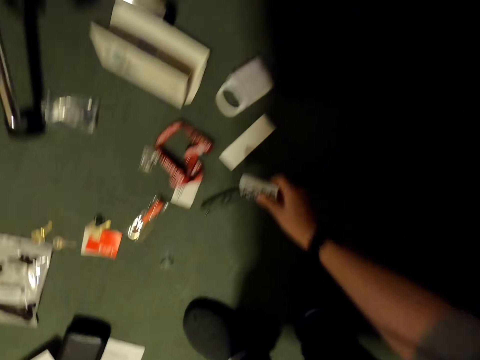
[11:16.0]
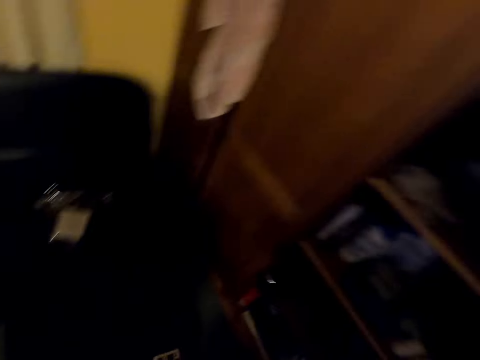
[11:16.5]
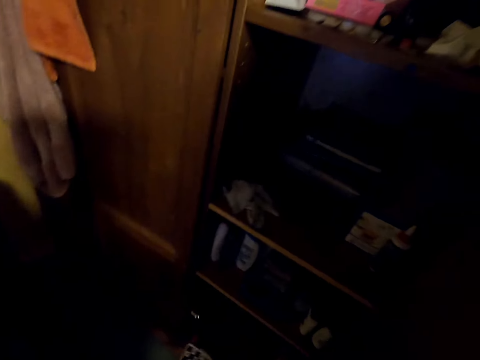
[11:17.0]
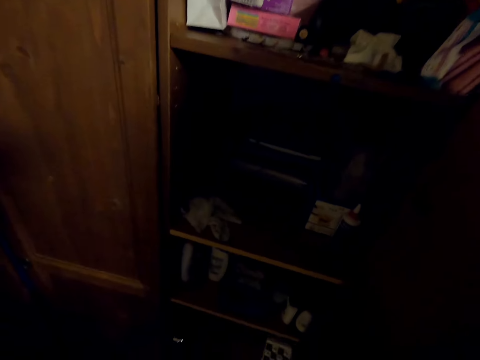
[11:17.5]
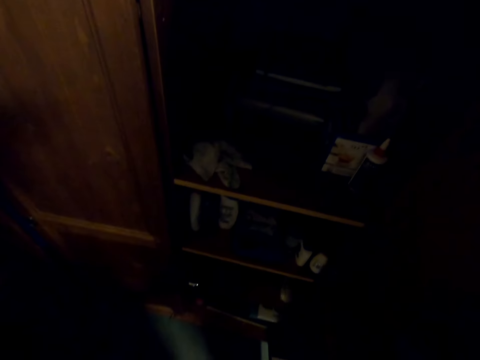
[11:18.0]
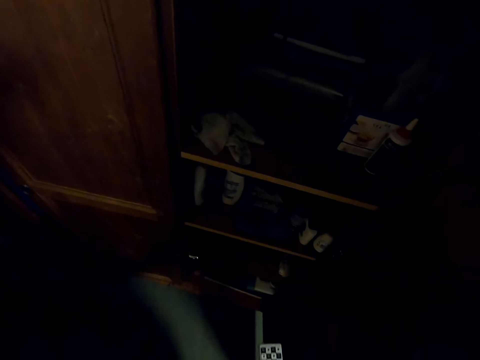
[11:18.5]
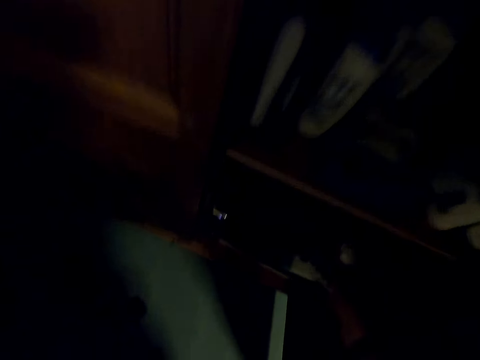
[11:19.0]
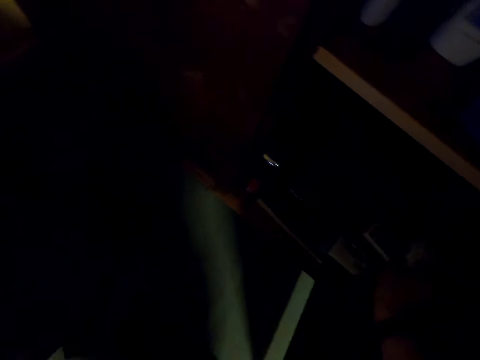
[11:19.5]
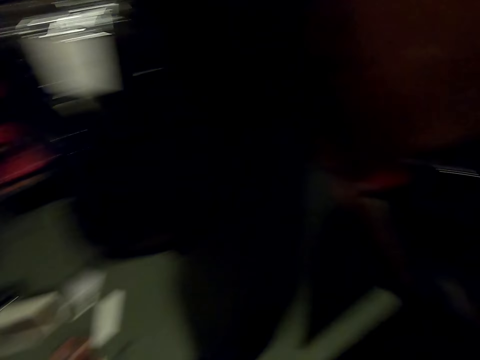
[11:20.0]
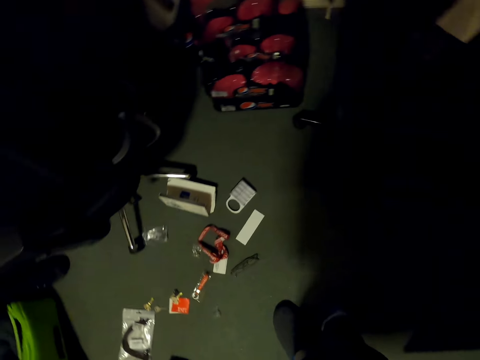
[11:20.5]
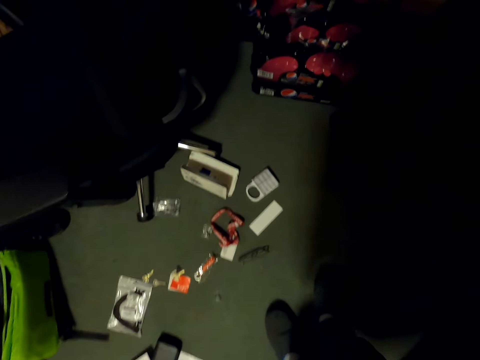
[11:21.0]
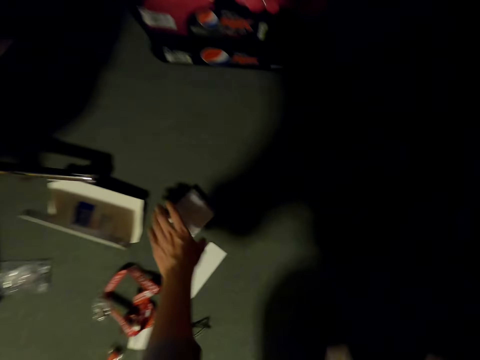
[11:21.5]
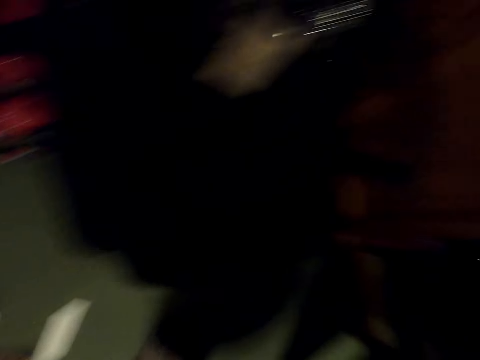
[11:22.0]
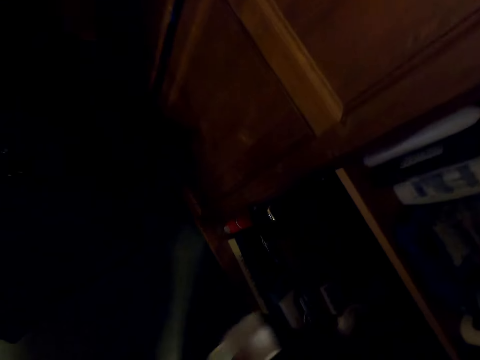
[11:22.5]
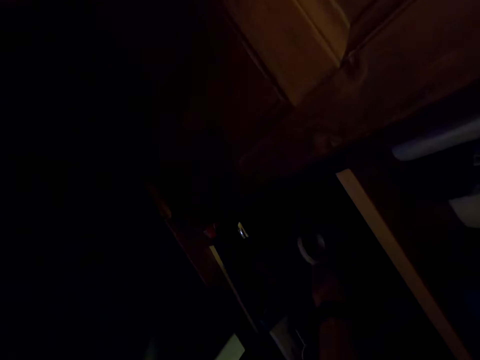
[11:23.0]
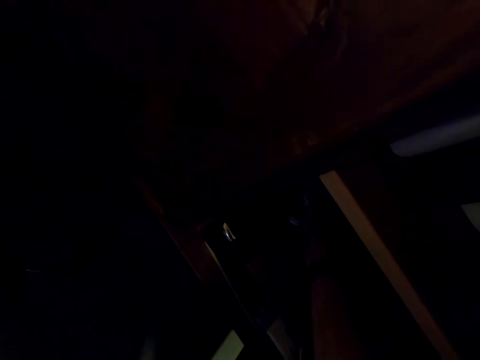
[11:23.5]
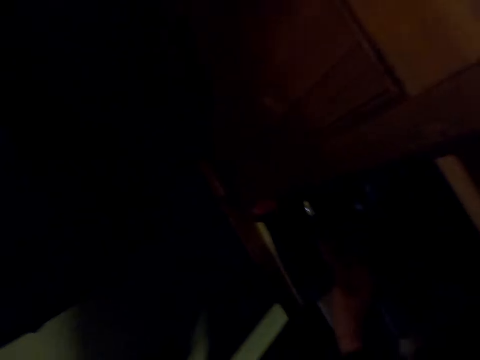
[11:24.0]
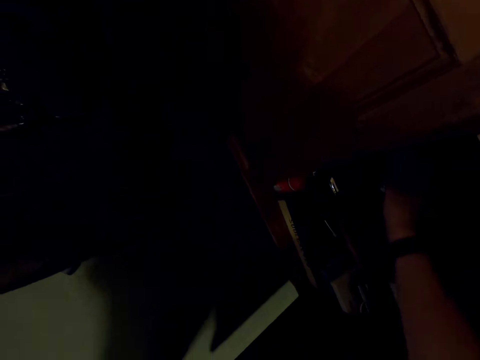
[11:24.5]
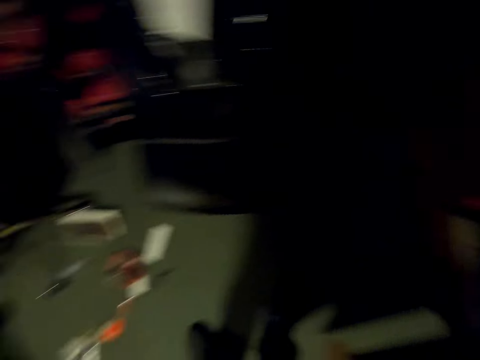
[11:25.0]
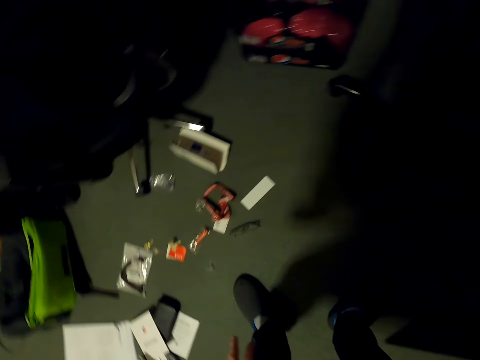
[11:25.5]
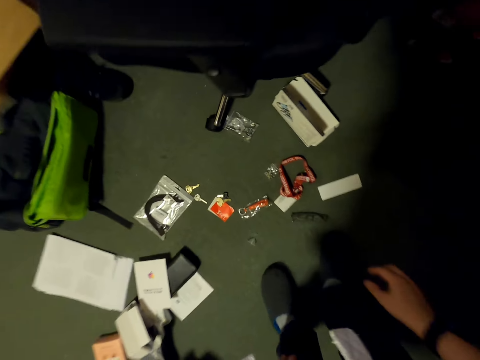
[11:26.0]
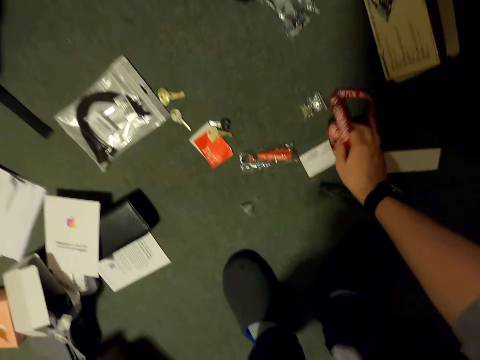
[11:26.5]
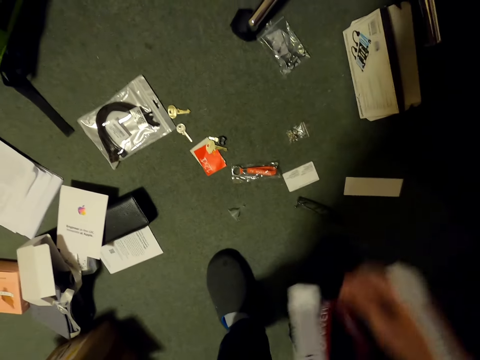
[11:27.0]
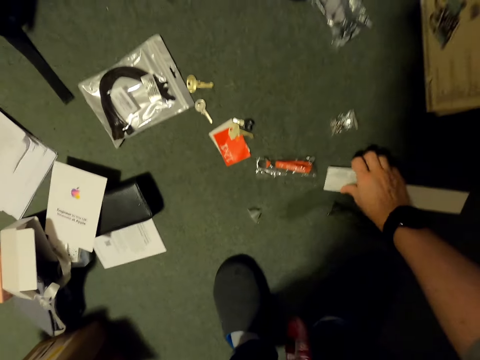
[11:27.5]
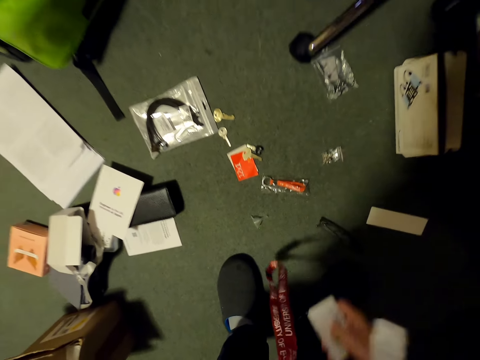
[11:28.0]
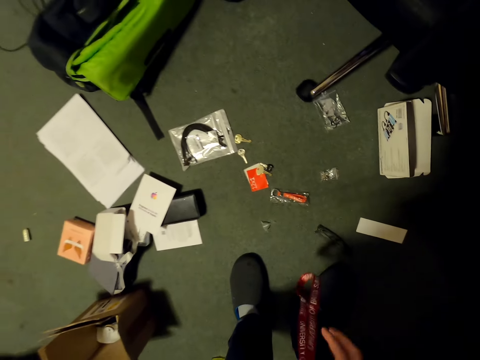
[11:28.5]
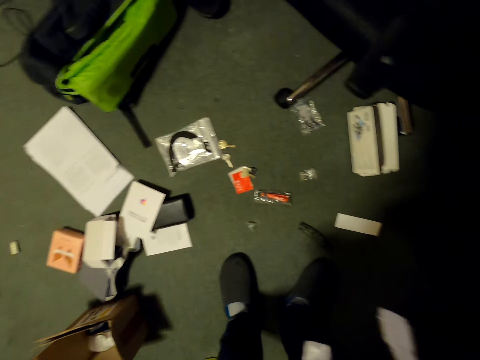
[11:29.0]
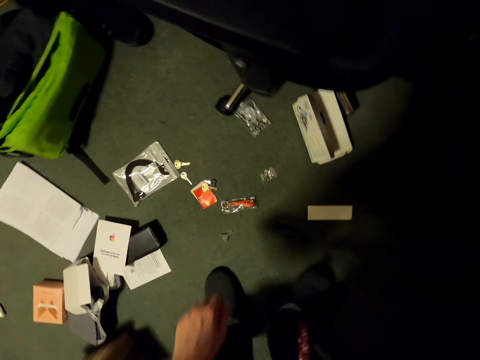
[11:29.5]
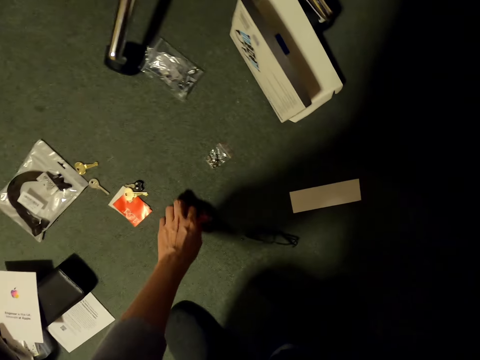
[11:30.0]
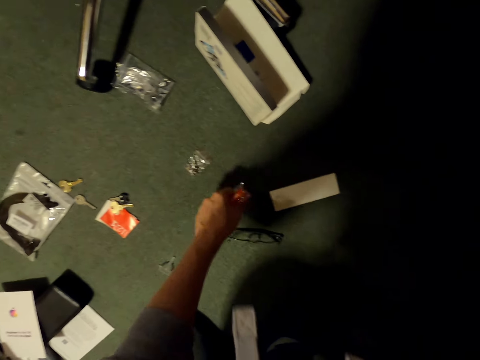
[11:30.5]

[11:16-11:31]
The camera wearer picks paper from the floor. They place something in the cupboard. They pick the paper from the floor. They place something in the cupboard. They pick a rope or tag from the floor.

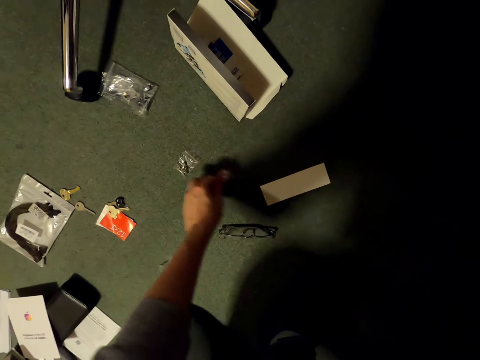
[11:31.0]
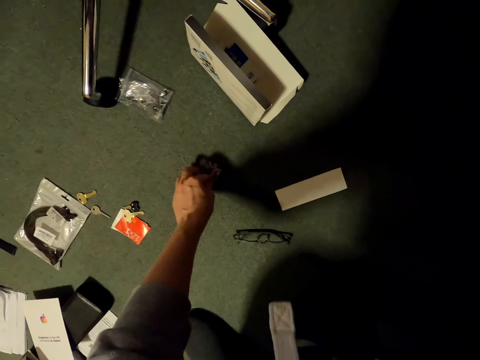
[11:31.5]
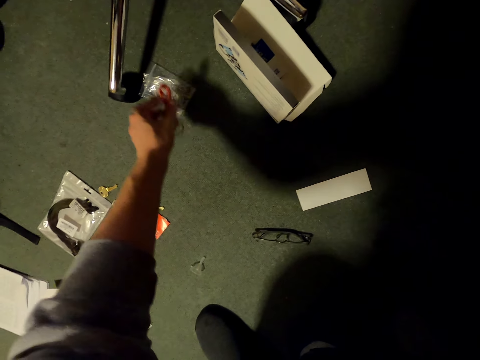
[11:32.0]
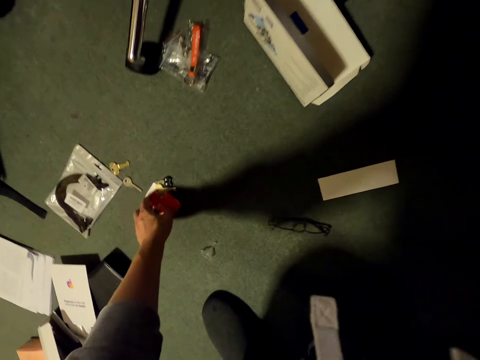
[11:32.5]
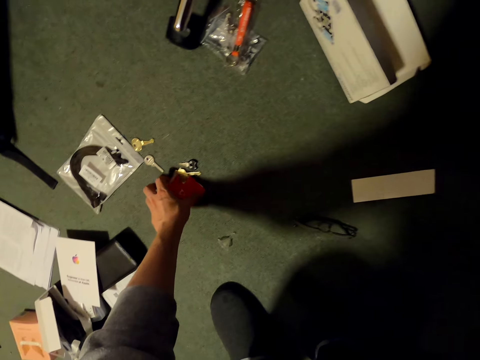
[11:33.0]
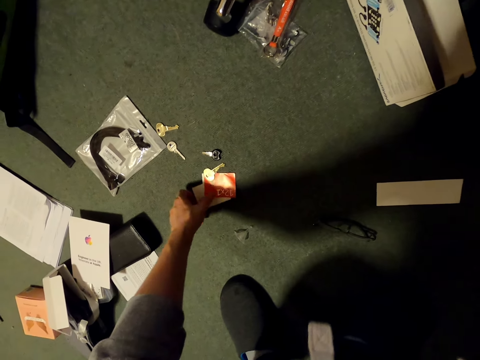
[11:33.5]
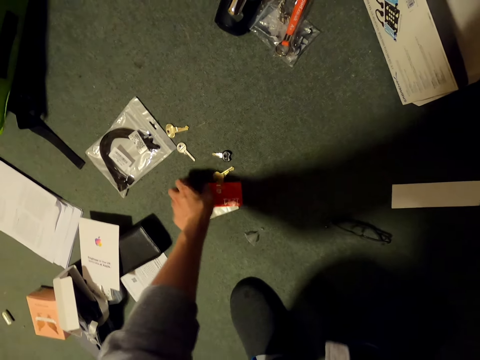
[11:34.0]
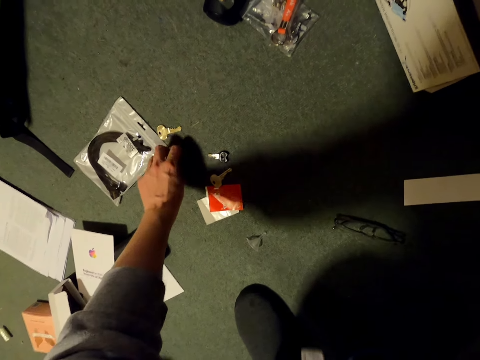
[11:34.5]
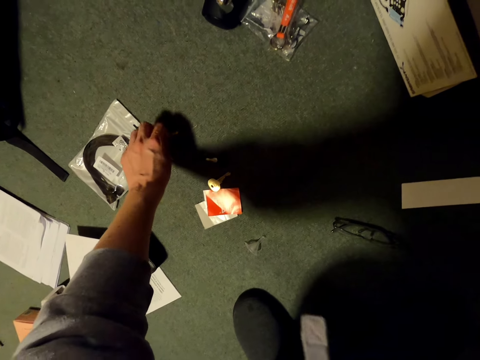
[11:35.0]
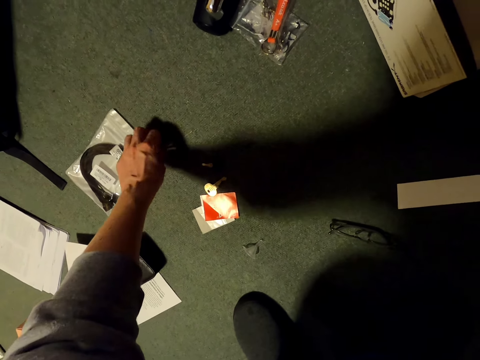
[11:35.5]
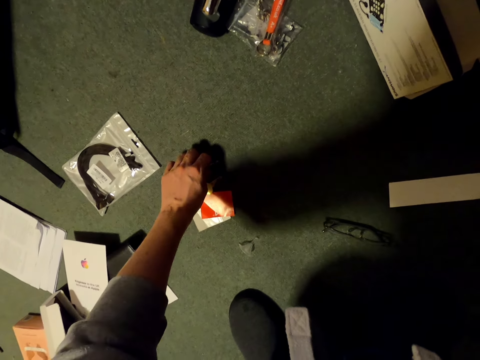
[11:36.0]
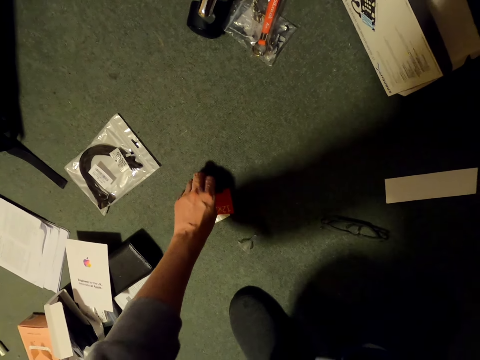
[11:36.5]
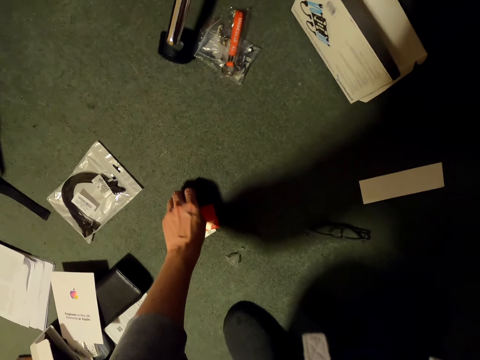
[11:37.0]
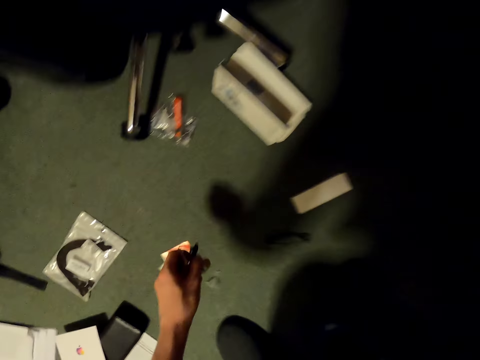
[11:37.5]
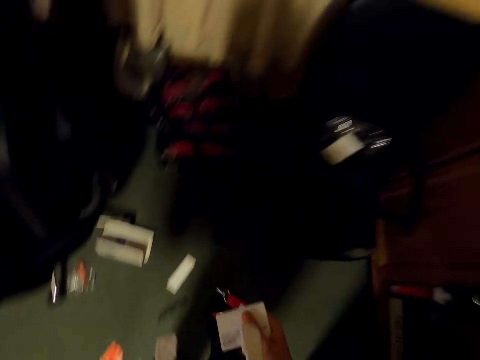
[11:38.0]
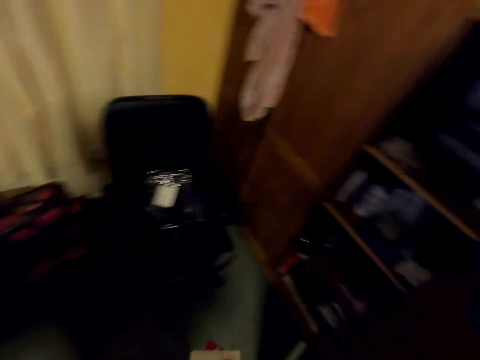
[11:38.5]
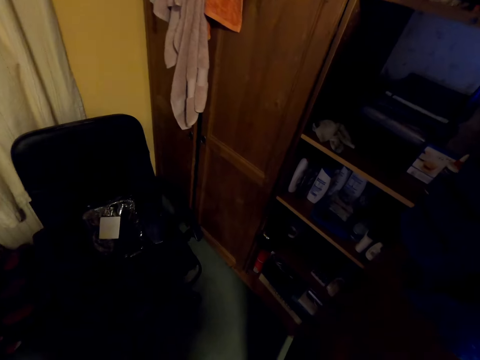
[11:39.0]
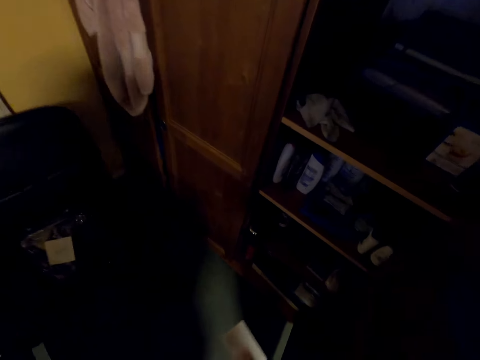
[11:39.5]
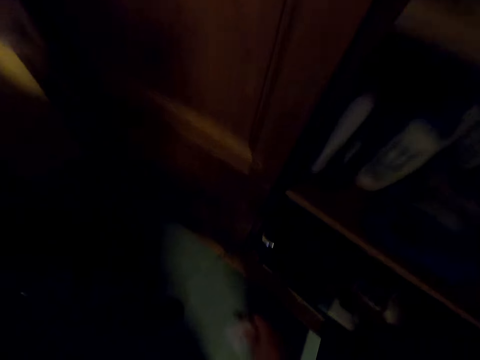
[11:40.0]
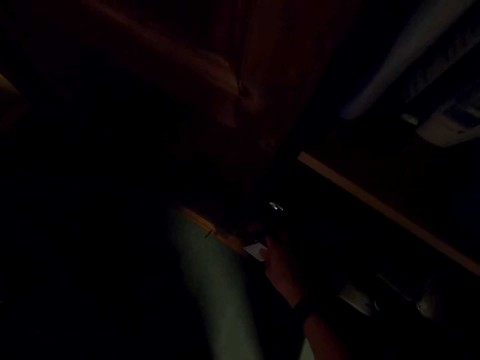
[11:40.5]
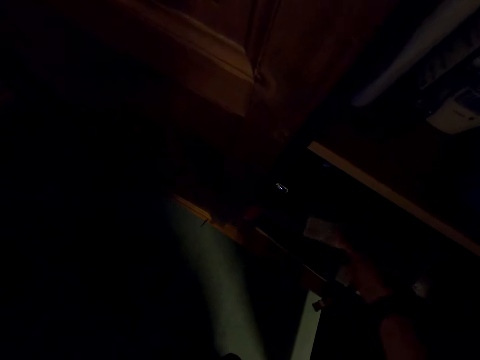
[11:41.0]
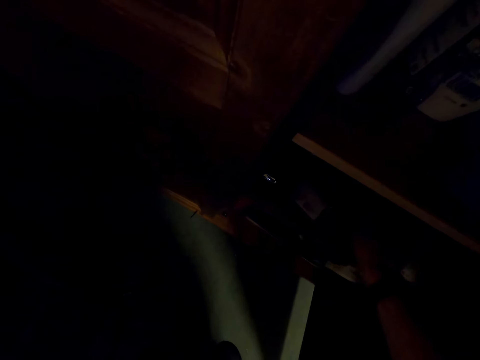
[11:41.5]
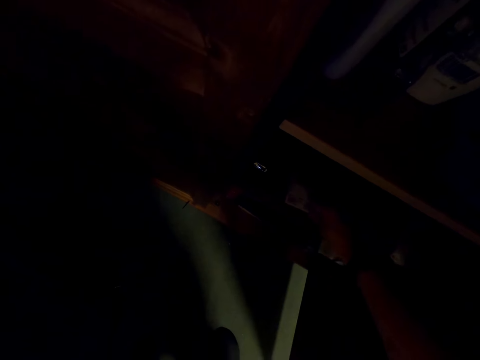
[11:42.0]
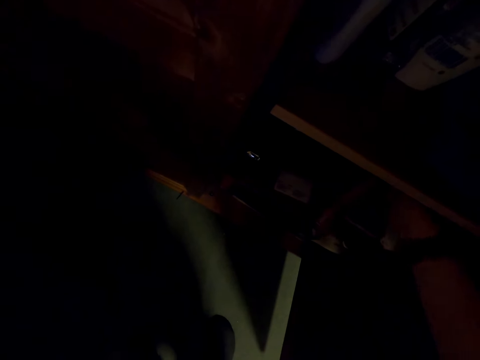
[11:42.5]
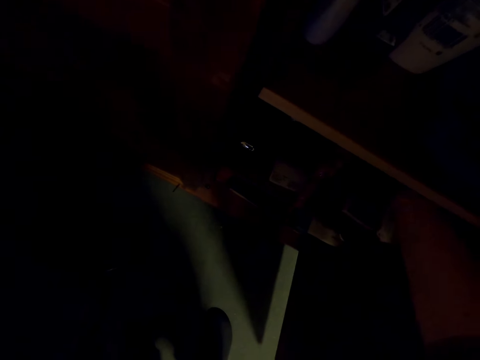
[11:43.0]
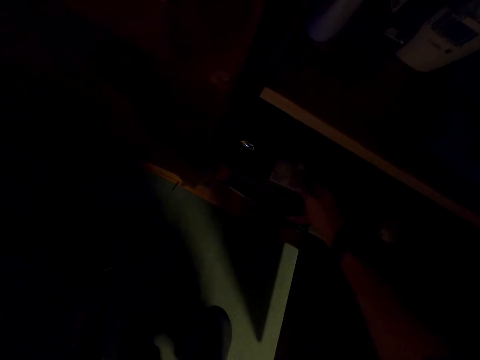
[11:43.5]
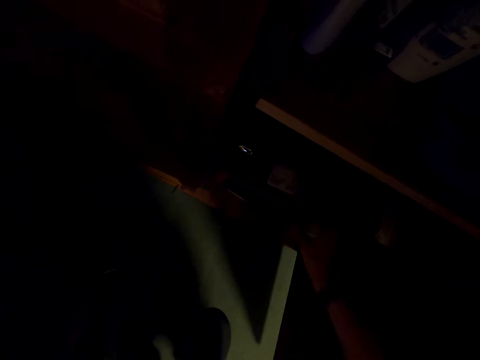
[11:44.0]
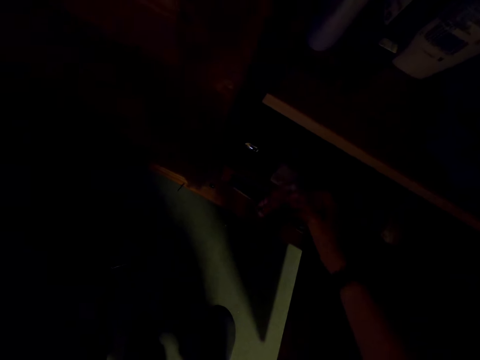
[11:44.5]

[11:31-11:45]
The camera wearer picks polythene bags or paper from the floor. They pick keys or the paper from the floor. They move around. They place the items in the cupboard.
